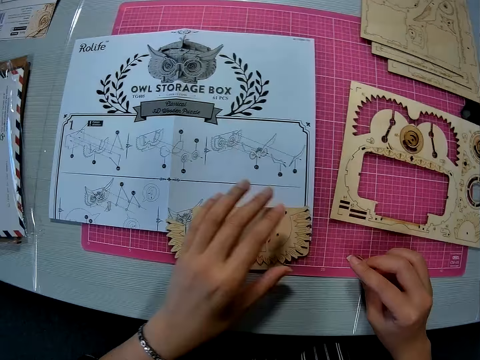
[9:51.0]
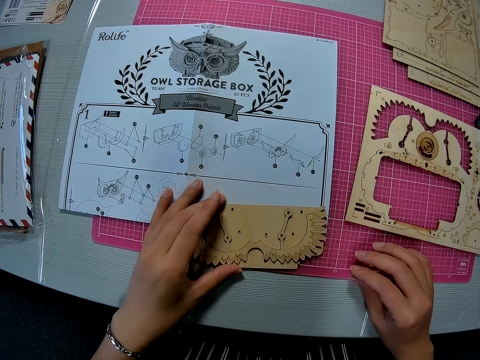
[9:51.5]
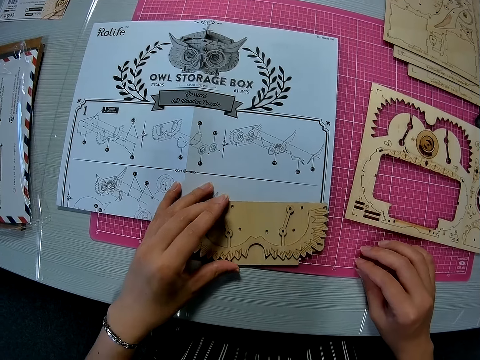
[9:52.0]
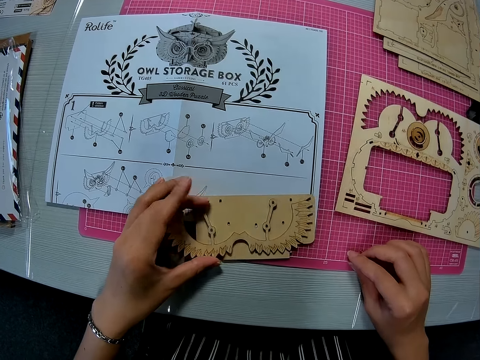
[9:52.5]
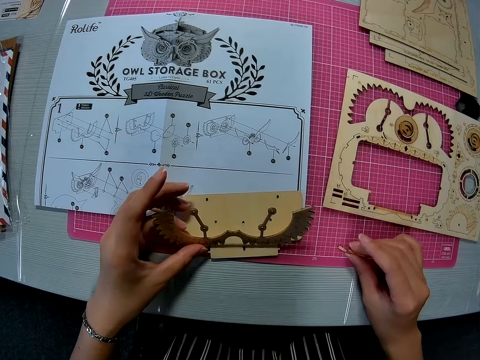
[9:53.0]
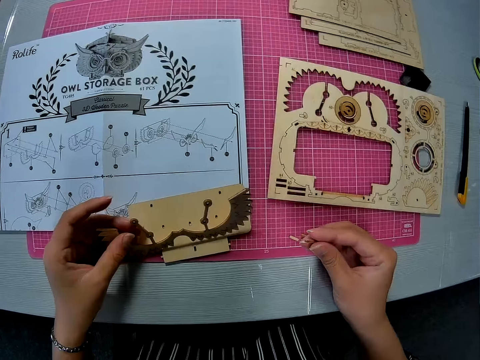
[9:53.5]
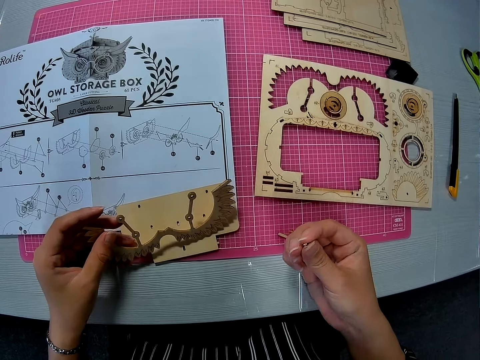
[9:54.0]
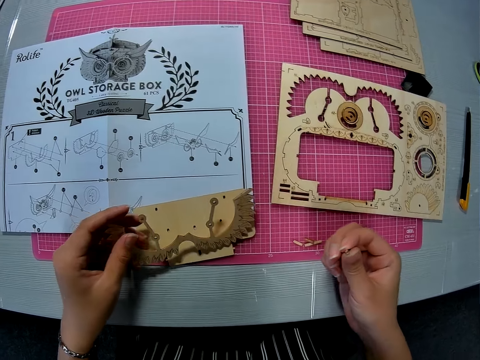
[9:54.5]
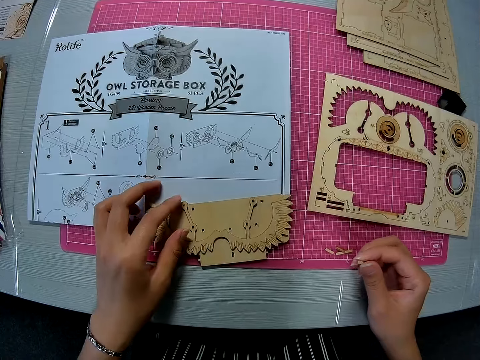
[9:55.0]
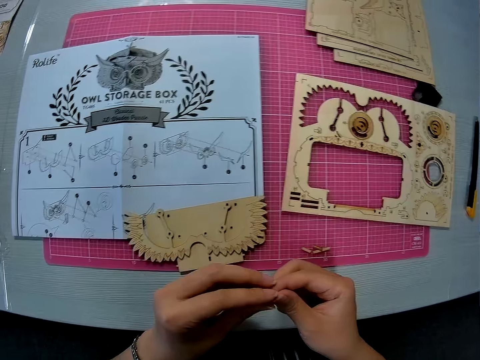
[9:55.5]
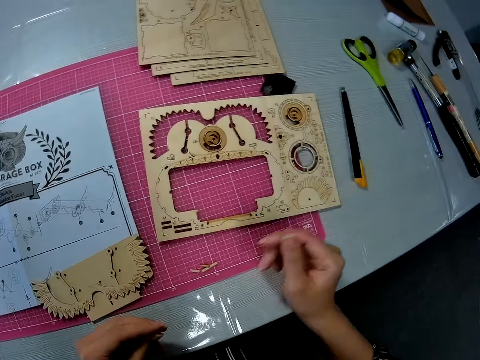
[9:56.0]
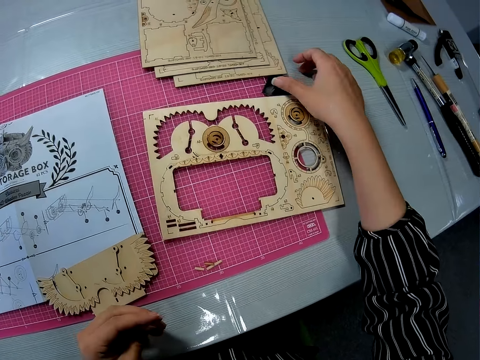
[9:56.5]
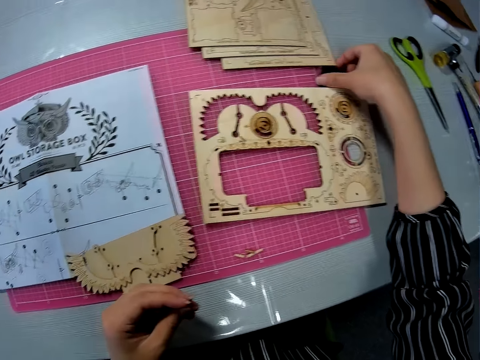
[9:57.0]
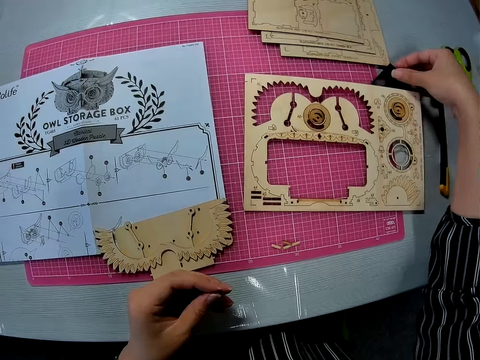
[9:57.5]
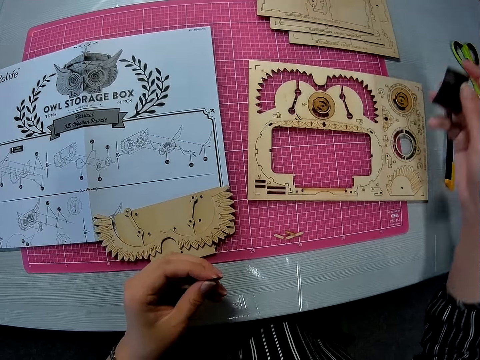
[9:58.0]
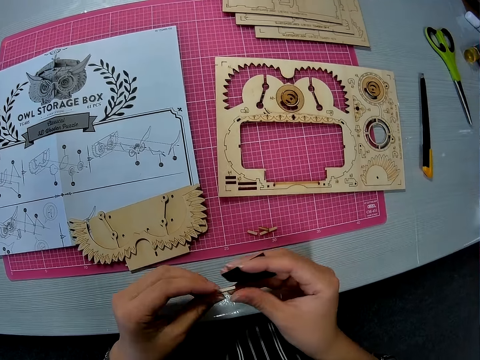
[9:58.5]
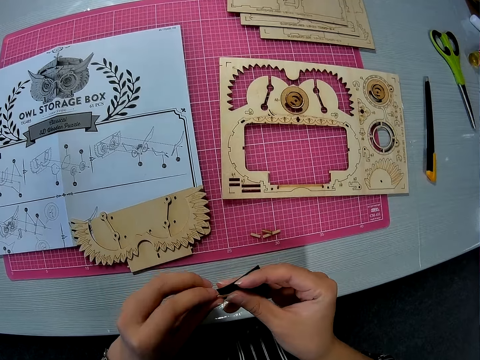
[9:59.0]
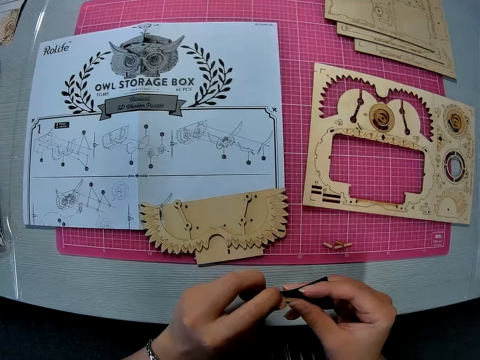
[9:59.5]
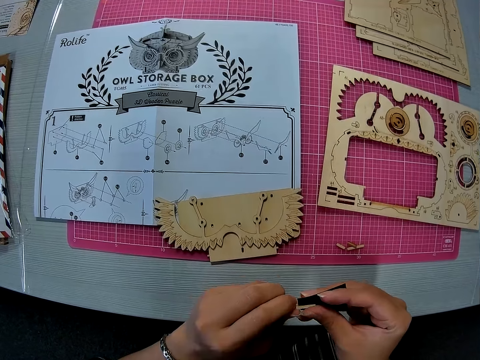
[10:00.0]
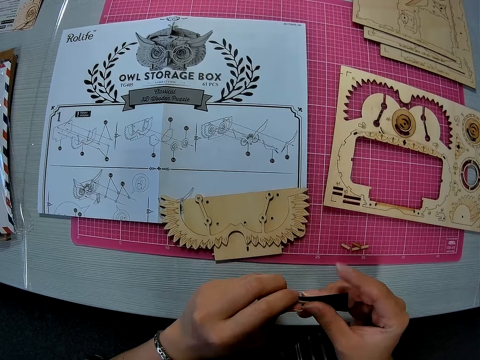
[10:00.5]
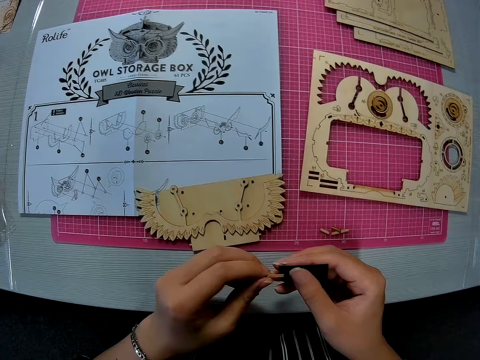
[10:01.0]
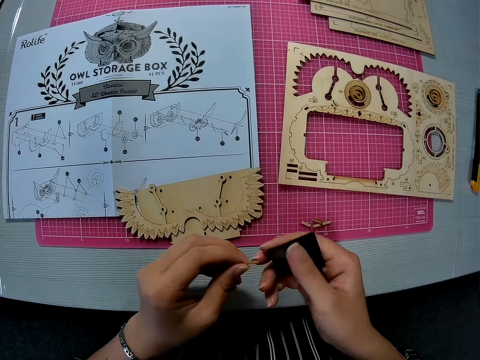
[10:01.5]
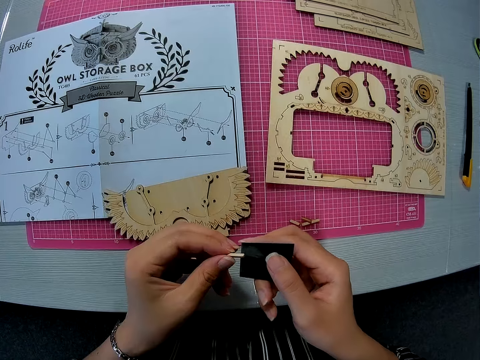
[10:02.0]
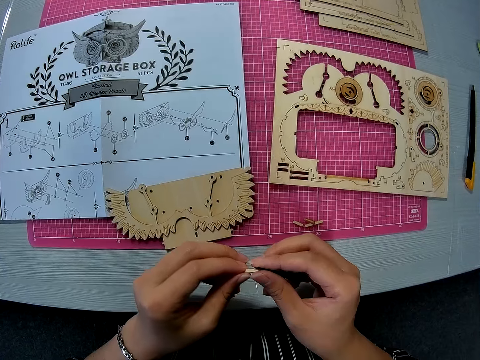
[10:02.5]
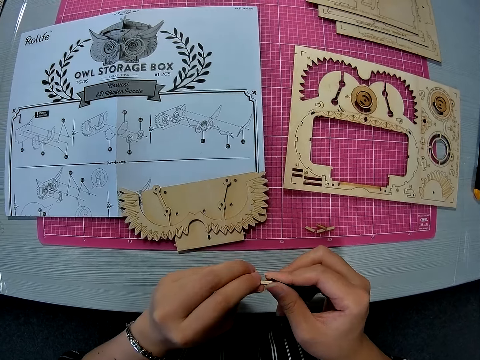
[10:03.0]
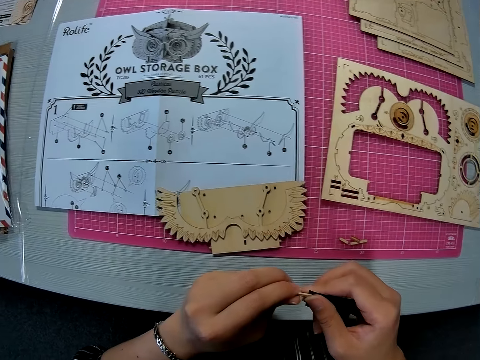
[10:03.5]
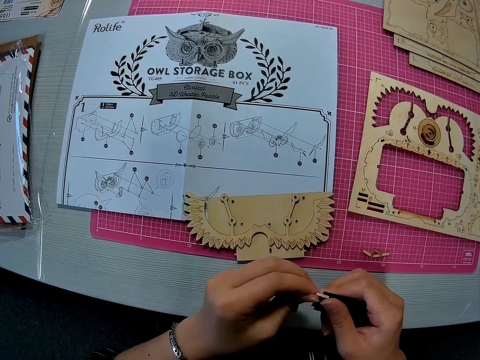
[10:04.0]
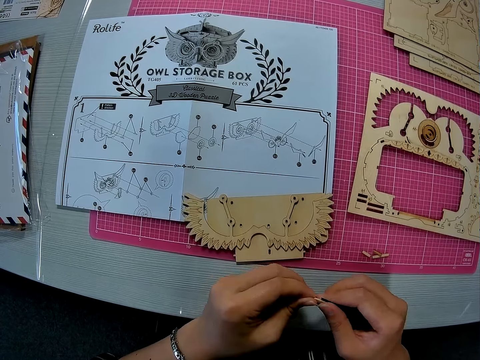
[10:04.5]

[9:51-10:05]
The camera wearer picks a wooden peg with her right hand. She places her left hand on the wooden pieces on the pink sheet. She holds something. She tilts the carved piece upward. She lets go of something. She passes the wooden peg from her right to her left hand. She picks up a sandpaper from the pink sheet with her right hand. She holds the wooden peg with both hands. She adjusts something.

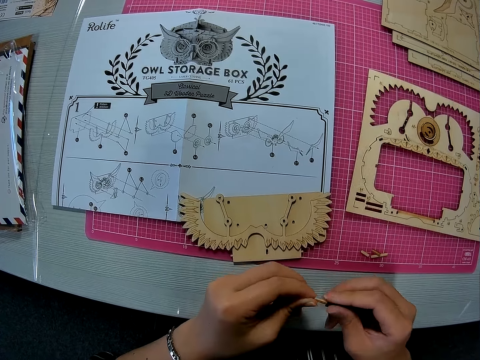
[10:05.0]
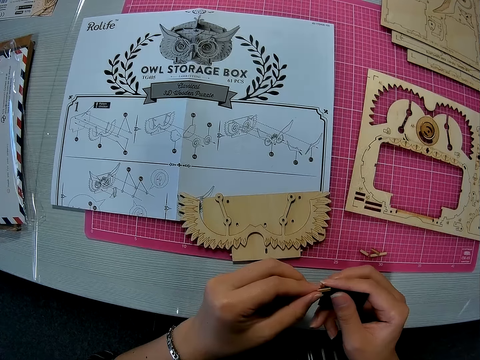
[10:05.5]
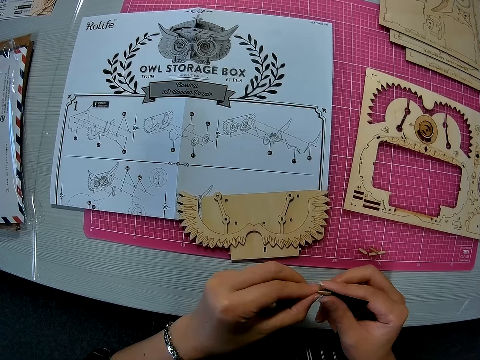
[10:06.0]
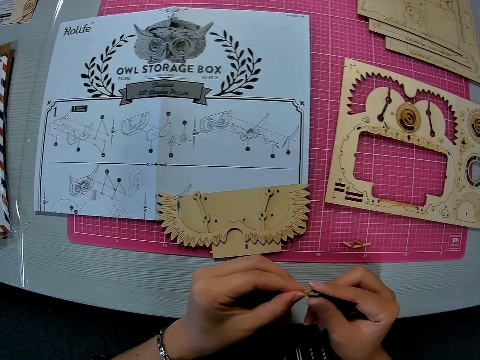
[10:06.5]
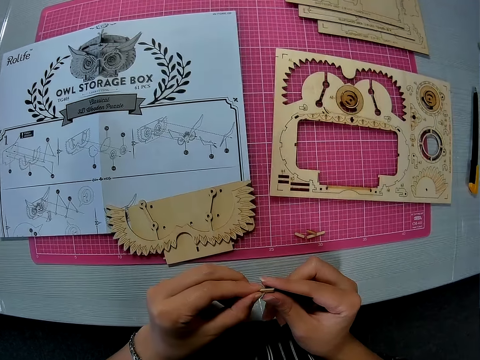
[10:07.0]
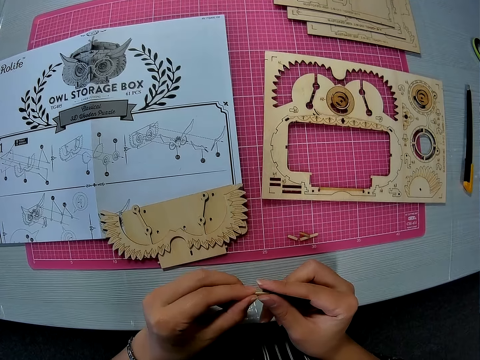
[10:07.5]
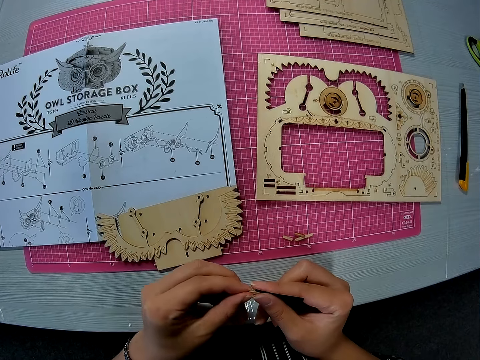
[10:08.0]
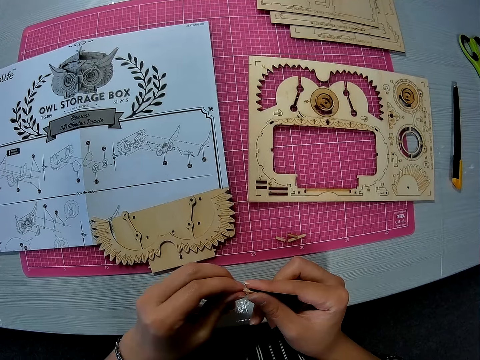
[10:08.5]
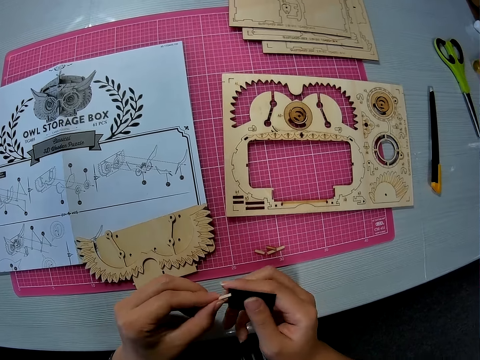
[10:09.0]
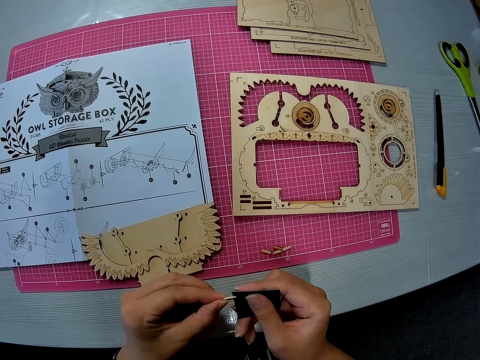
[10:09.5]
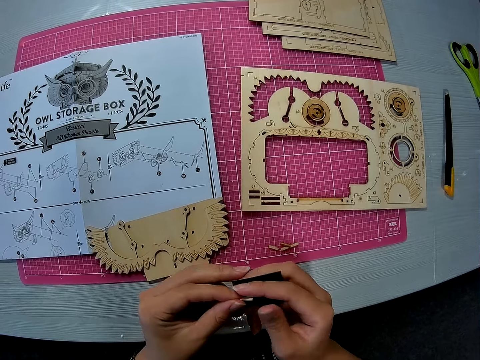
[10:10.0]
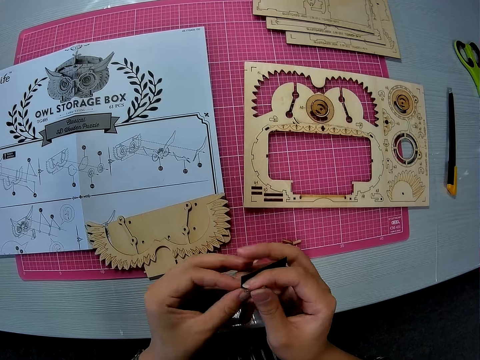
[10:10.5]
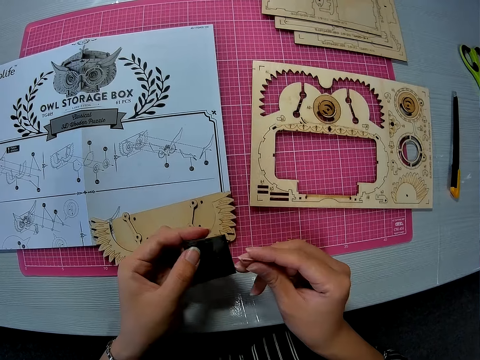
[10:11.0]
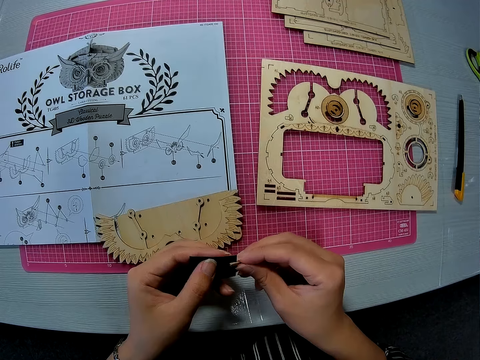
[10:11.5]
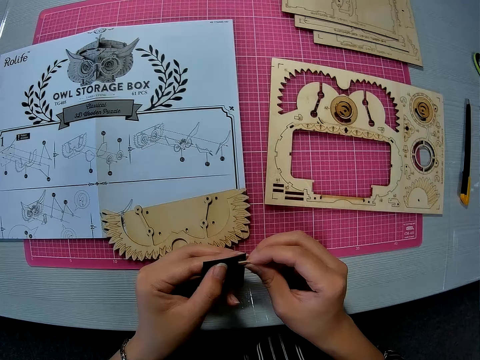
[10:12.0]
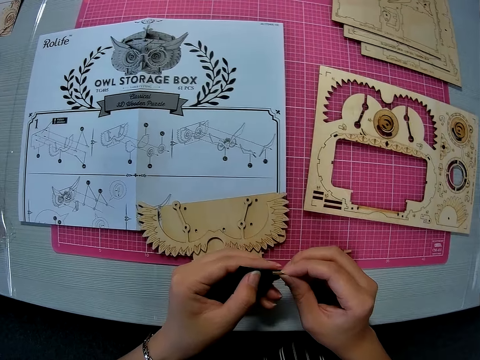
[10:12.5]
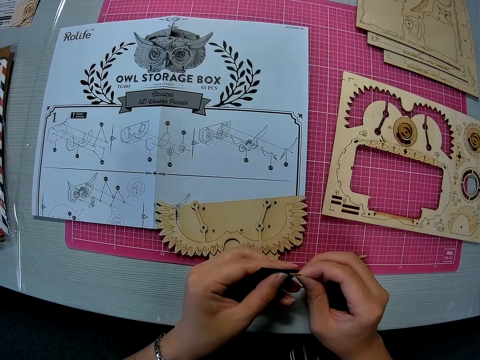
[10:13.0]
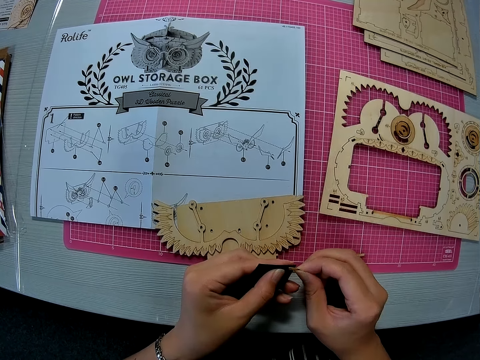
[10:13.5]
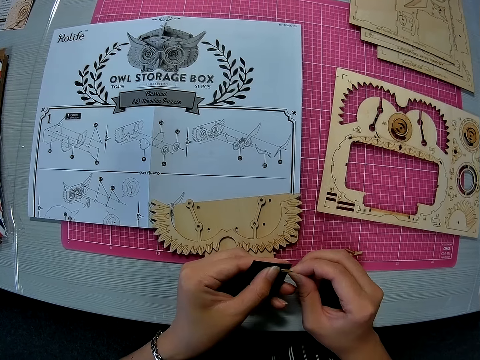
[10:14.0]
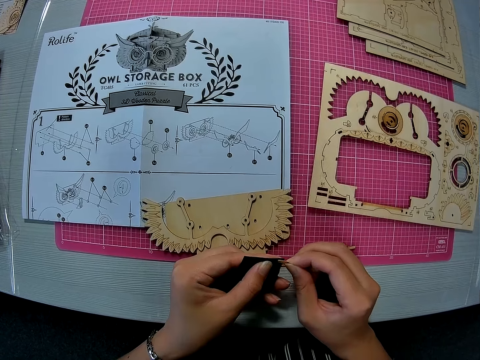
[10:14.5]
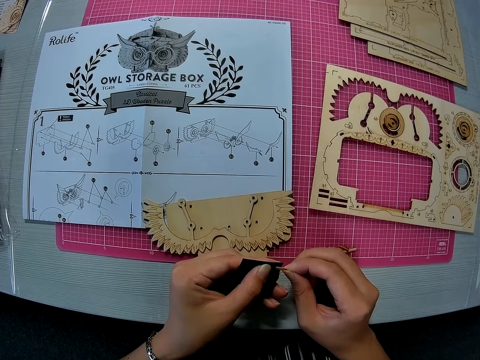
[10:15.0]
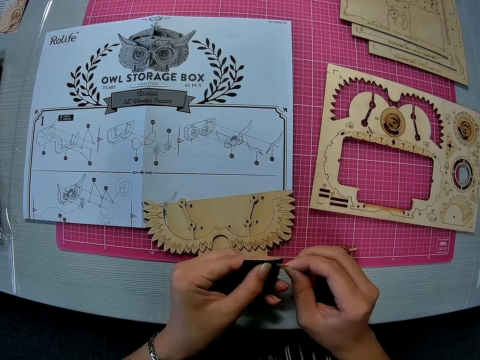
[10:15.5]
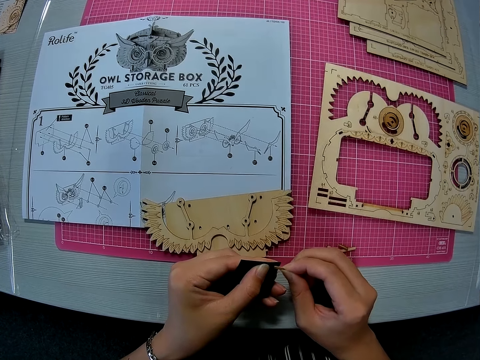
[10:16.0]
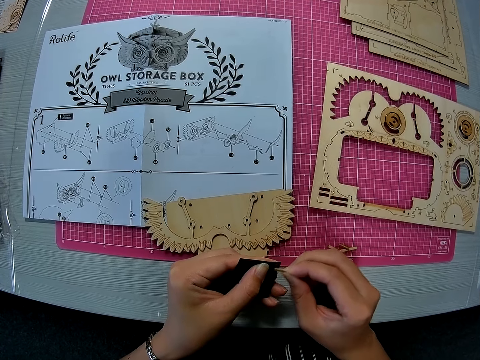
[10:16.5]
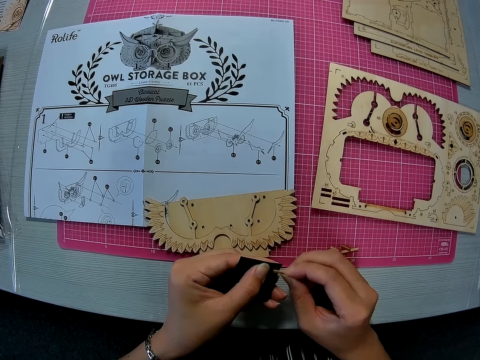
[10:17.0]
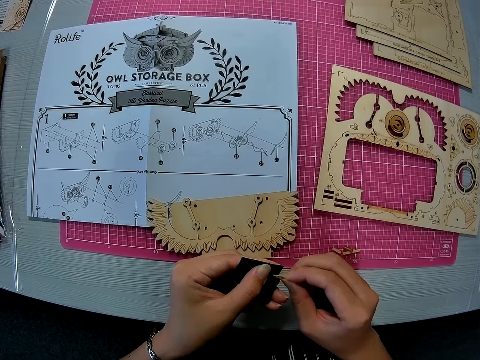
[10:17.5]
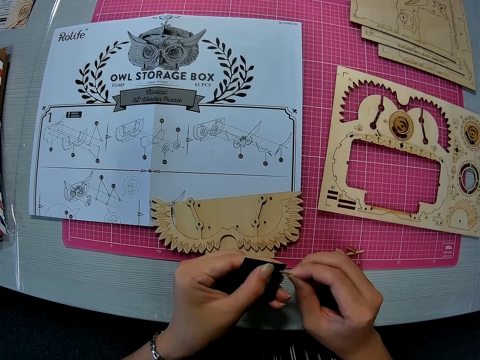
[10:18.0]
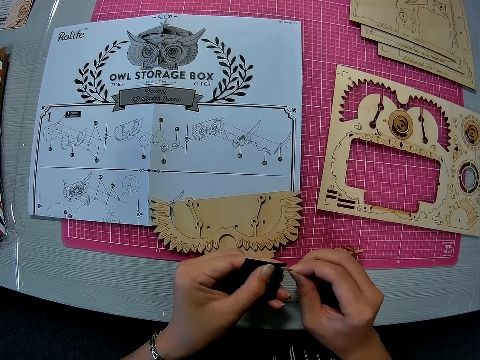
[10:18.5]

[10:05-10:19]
The camera wearer passes the sand paper to her left hand. She files the wooden peg with the sand paper.
